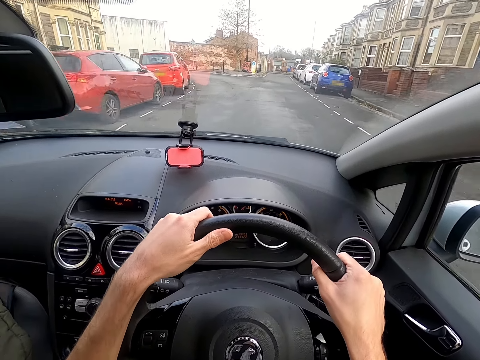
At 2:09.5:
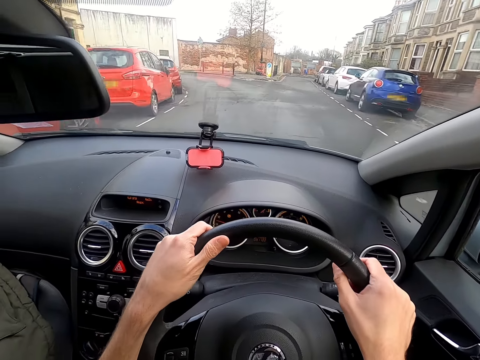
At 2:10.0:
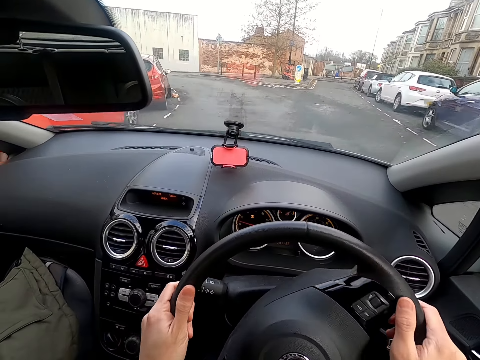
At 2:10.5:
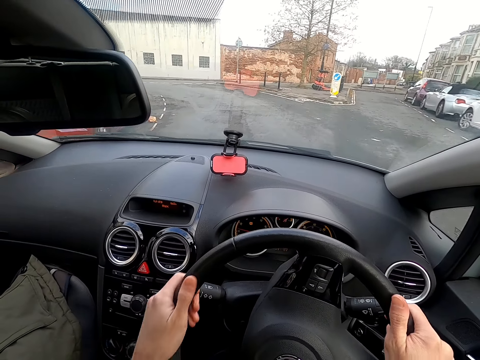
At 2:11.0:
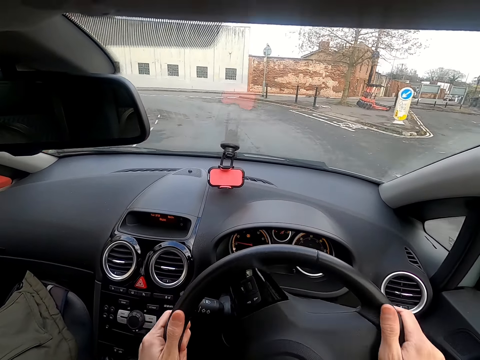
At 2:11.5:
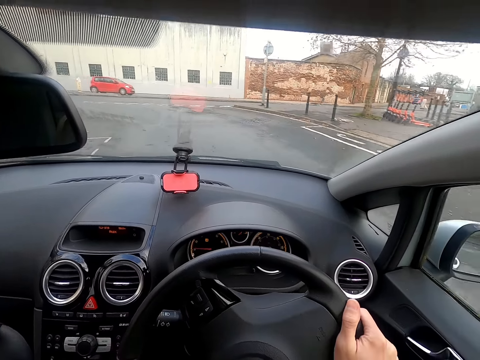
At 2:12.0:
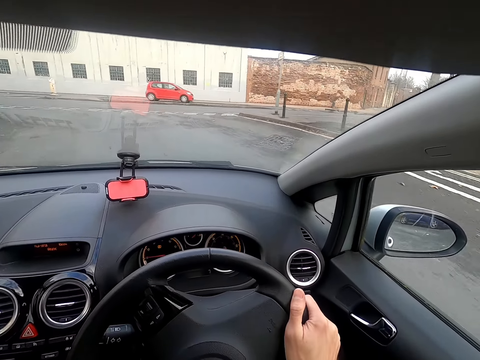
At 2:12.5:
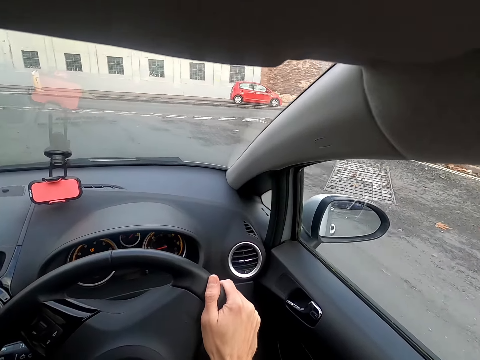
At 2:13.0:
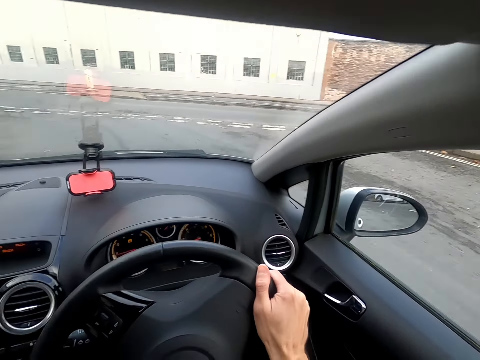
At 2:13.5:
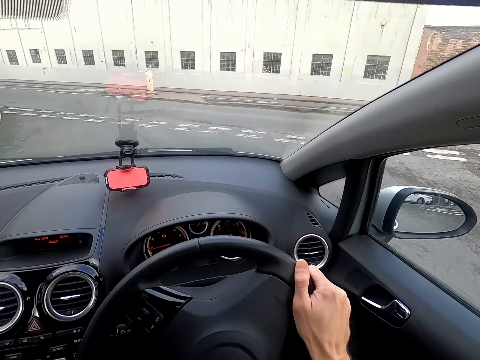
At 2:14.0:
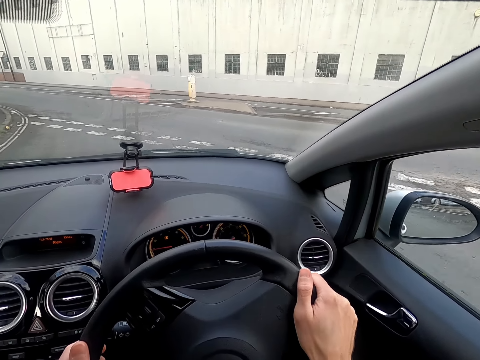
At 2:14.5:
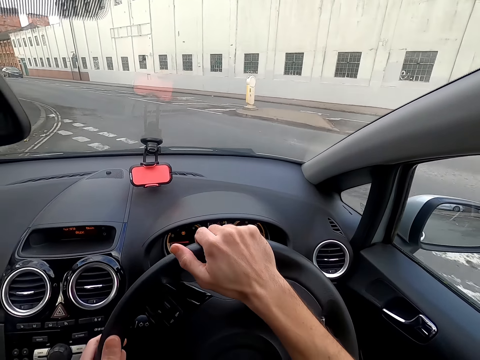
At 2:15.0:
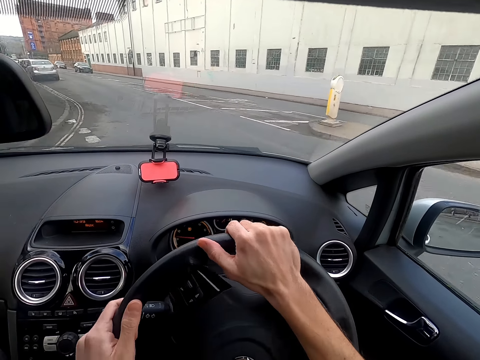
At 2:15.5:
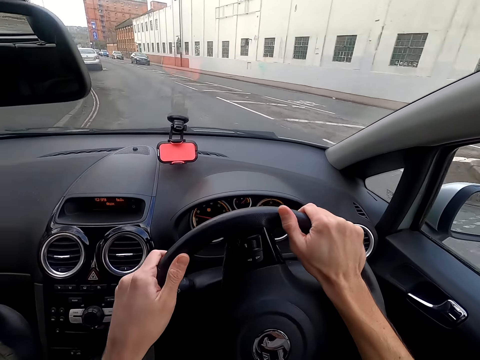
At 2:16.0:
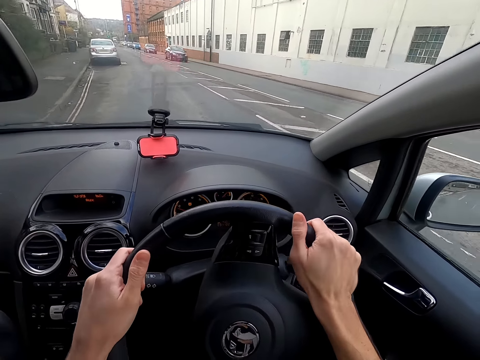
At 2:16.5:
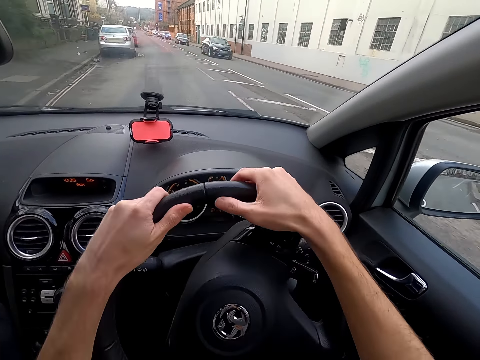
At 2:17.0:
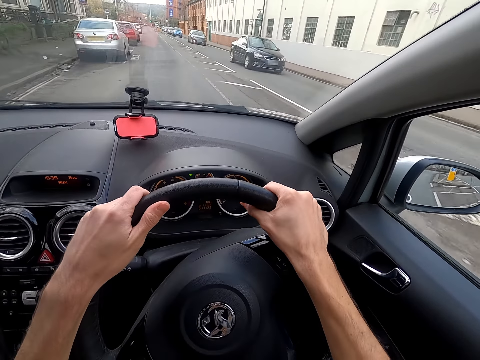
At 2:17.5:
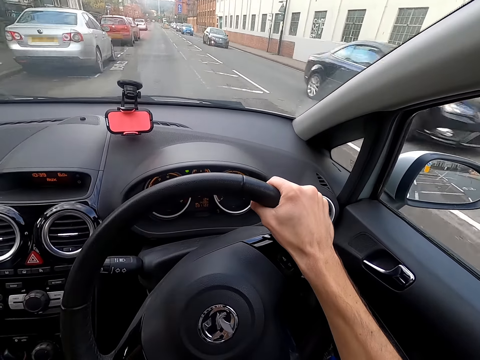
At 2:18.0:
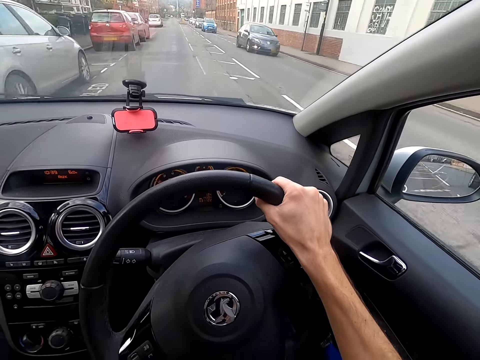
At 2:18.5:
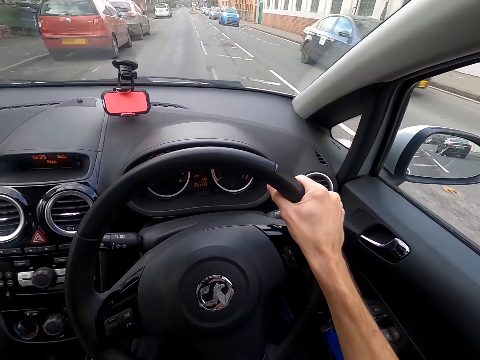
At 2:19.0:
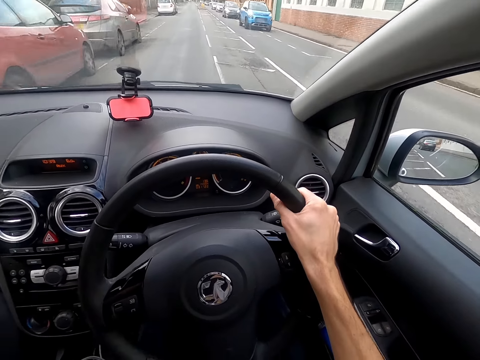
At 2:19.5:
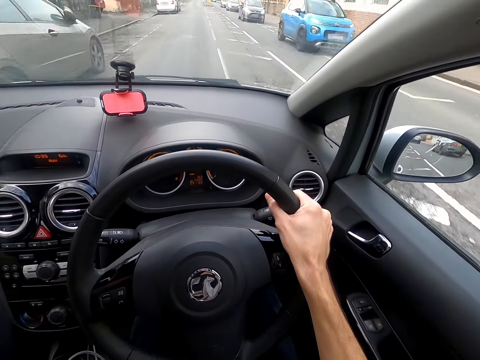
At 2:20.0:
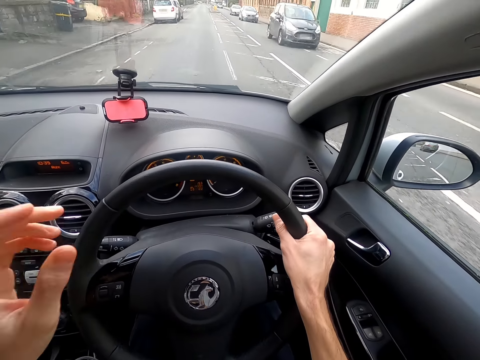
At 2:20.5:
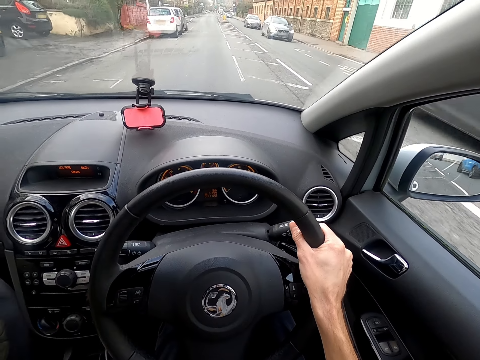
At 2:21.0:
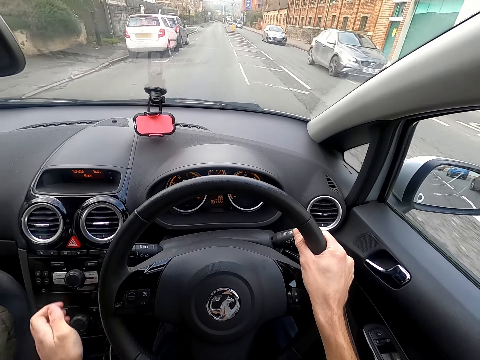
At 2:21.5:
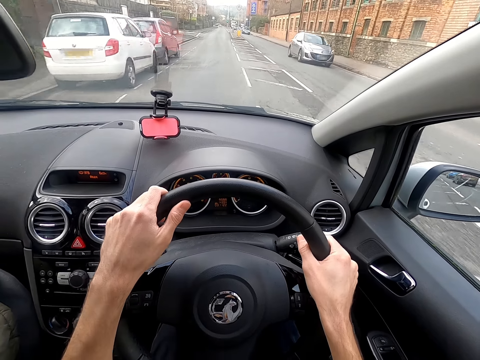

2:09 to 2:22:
The camera wearer turns to the left side of the road. He drives a car on the road. He touches his face with his left hand. He drops his left hand from his face.

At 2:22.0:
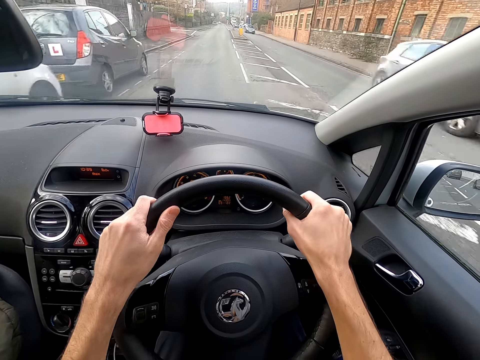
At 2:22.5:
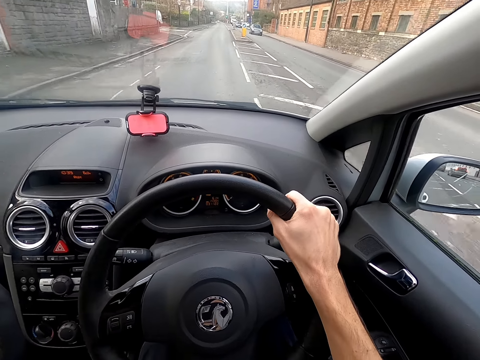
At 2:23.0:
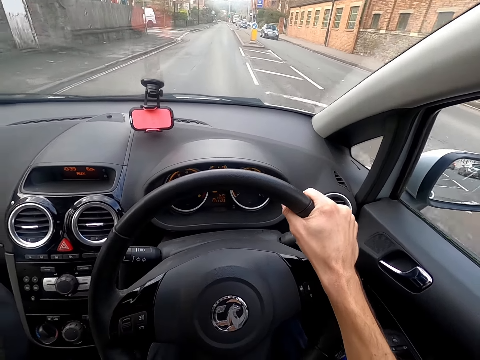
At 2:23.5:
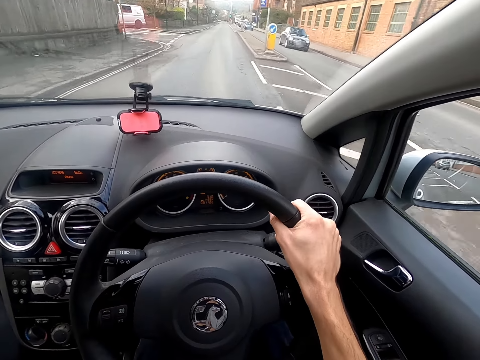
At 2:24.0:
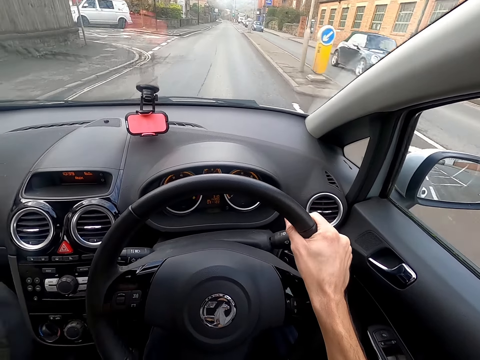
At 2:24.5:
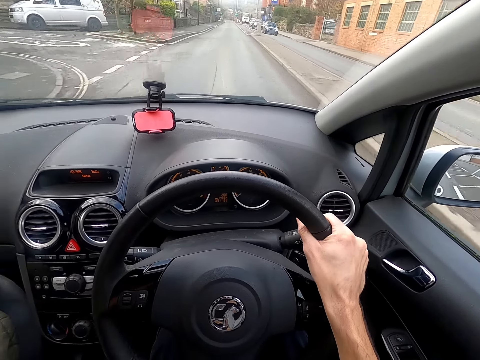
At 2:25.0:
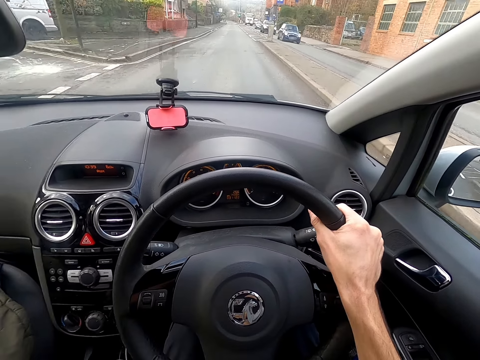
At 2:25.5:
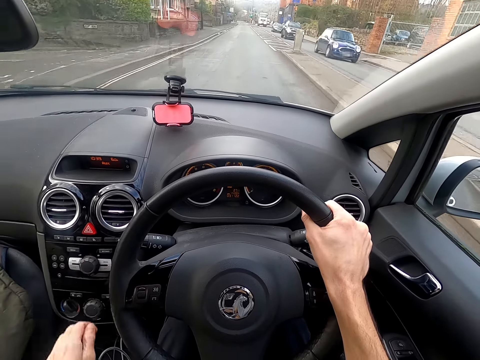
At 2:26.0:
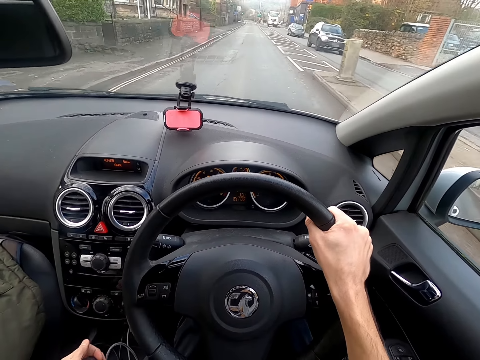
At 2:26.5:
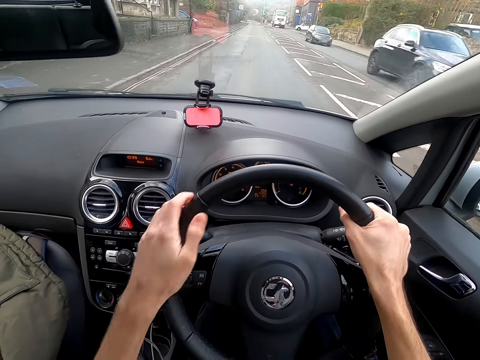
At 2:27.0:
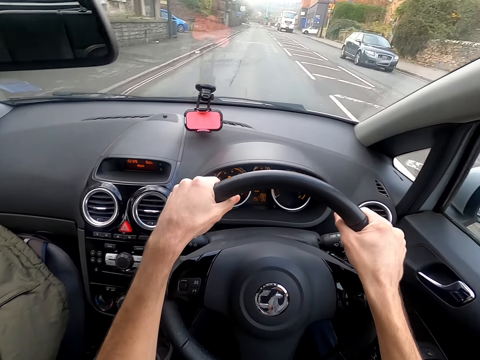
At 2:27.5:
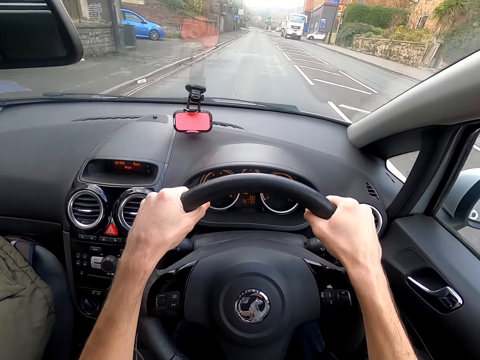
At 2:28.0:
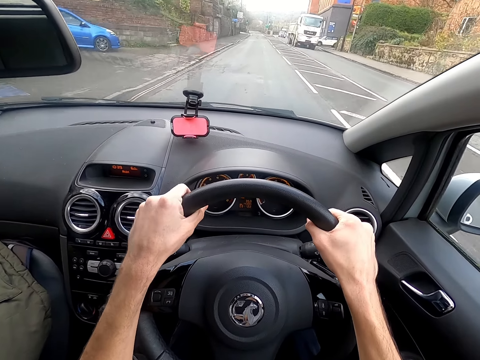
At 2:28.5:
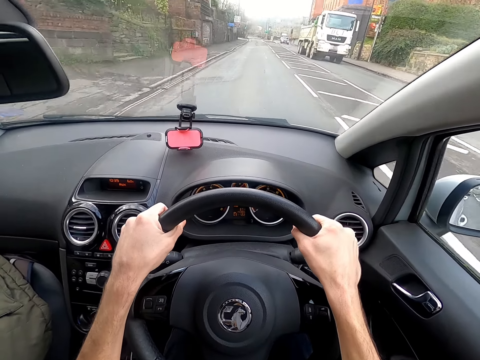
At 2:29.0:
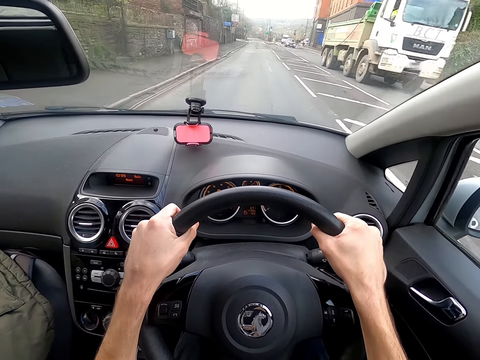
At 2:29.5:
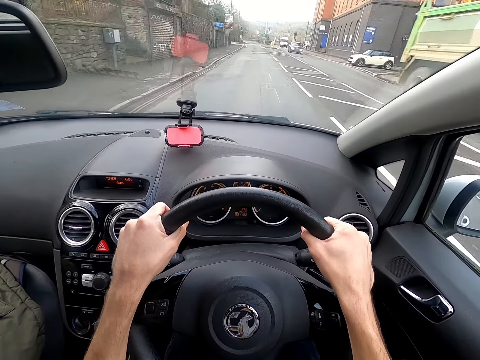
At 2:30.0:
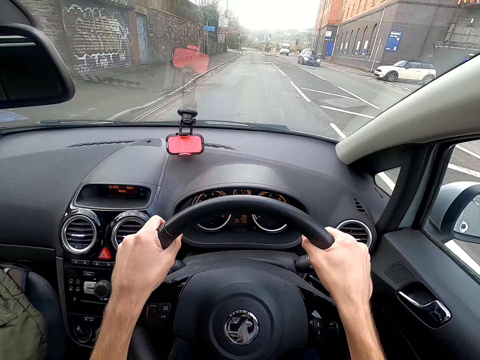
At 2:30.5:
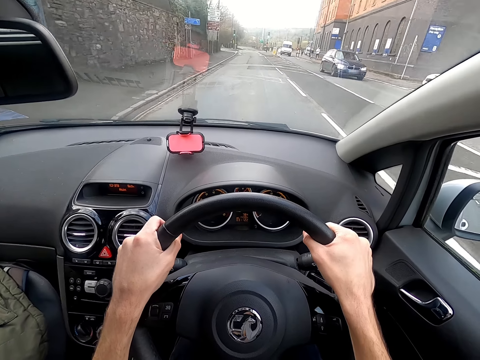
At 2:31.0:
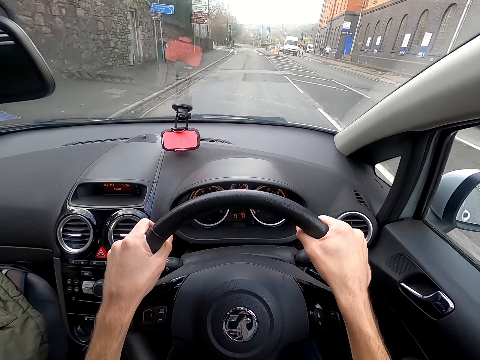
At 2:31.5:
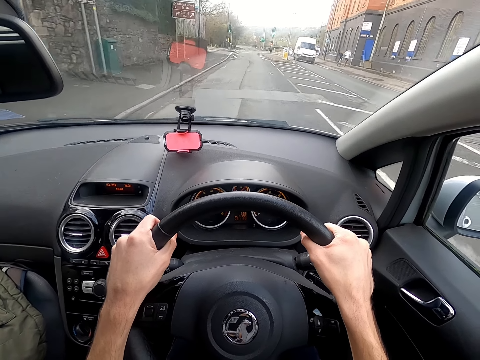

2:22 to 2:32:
The camera wearer touches his face with his left hand. He drops his left hand from his face. He puts his left hand on the steering.

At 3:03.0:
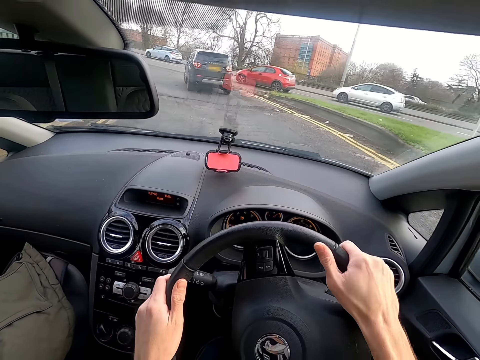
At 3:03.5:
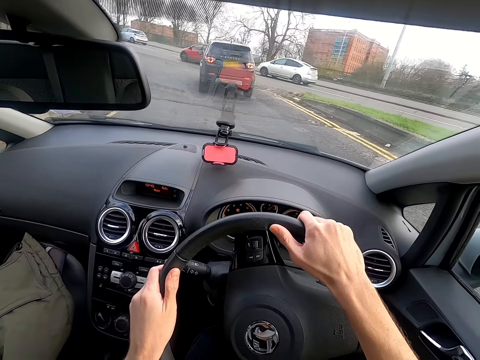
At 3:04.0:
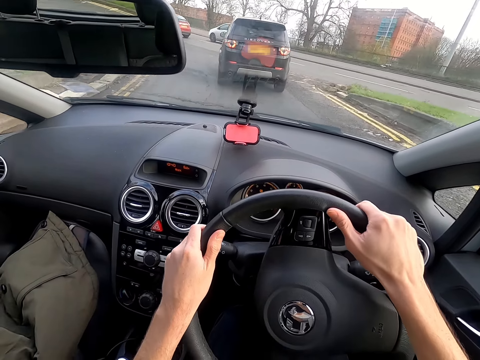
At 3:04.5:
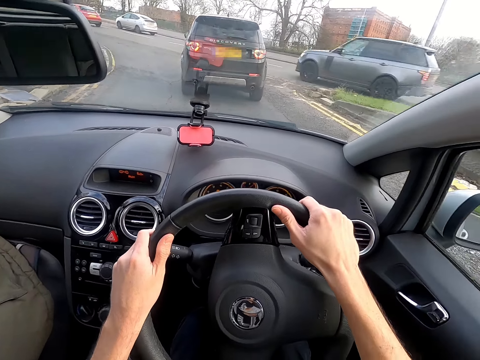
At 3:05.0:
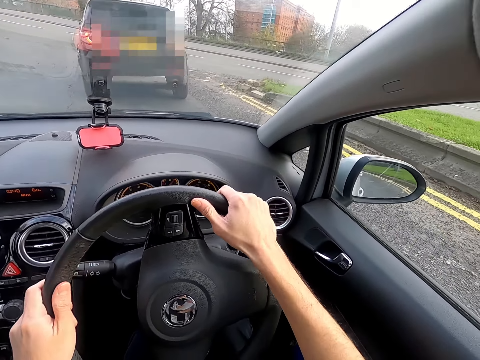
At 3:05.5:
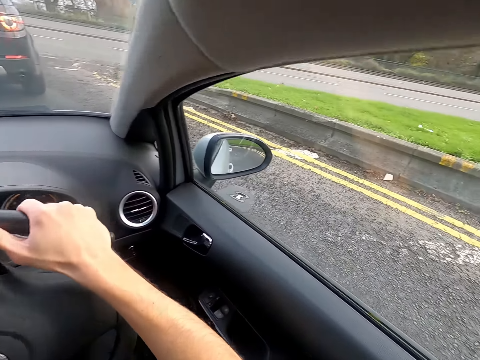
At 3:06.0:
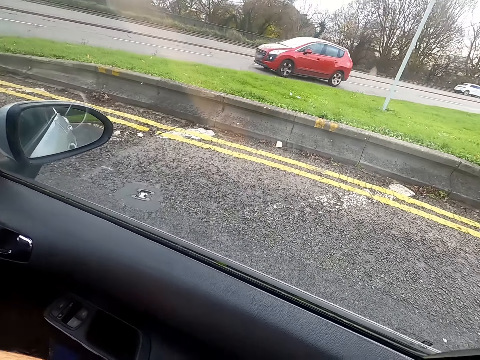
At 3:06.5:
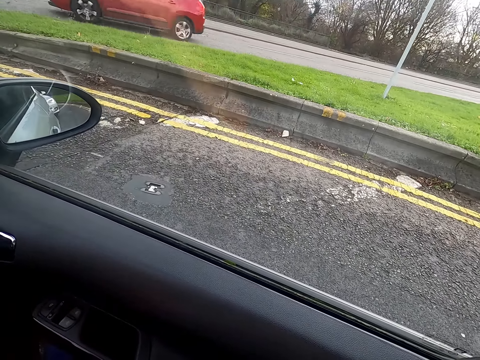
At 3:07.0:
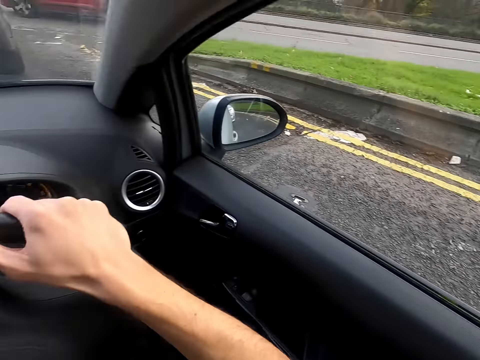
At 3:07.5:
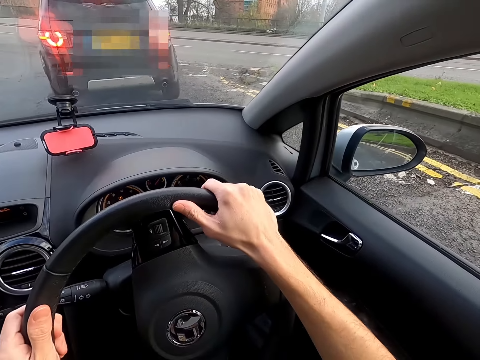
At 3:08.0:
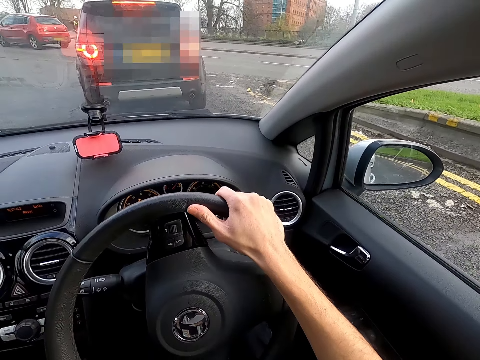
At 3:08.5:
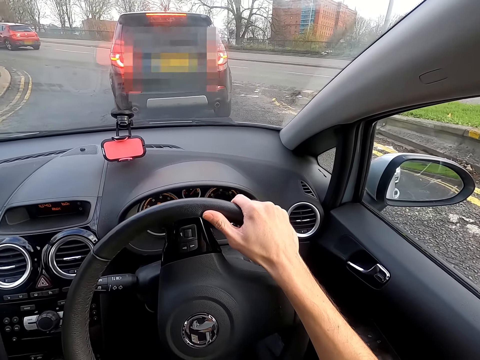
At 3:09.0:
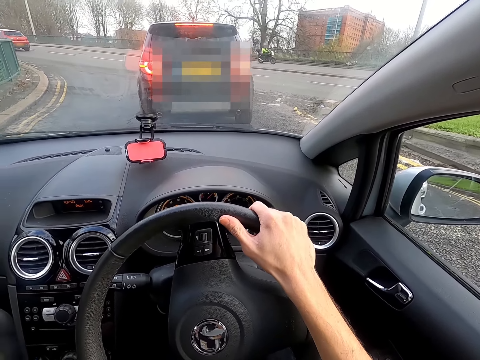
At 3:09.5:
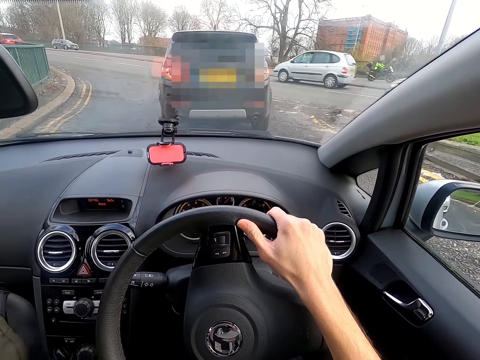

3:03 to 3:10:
The camera wearer stops the car on a traffic jam.
